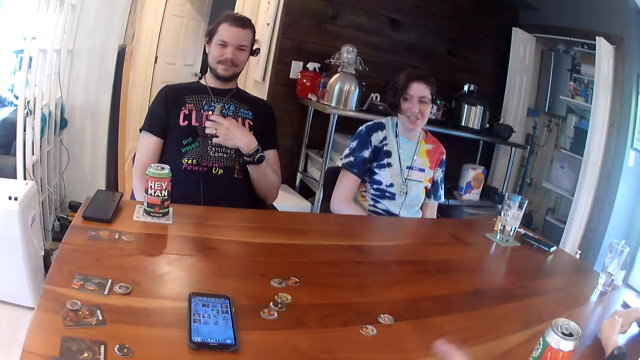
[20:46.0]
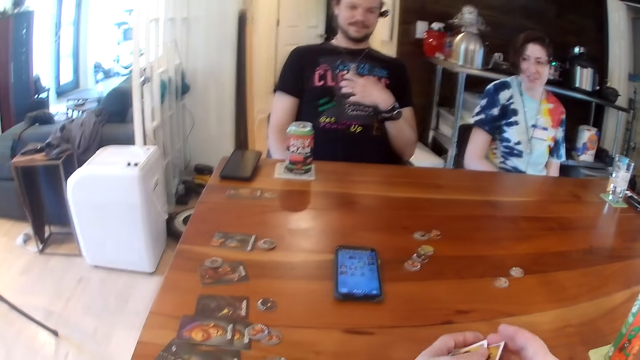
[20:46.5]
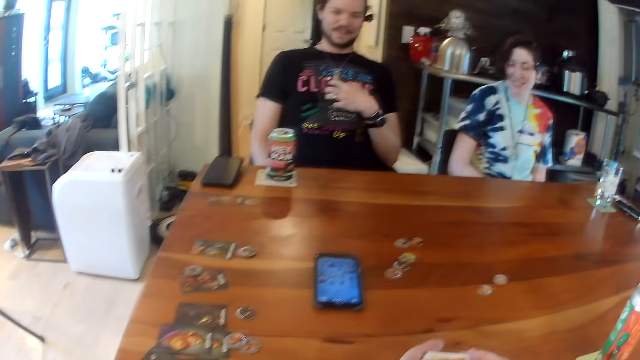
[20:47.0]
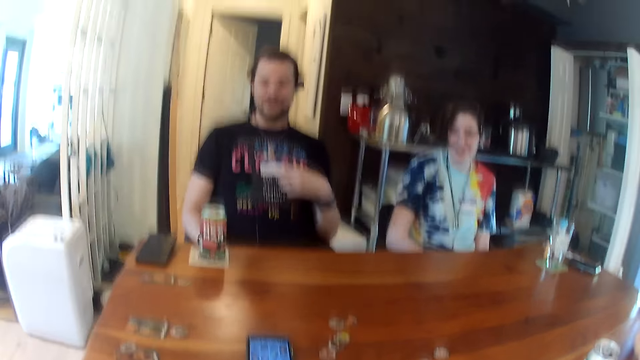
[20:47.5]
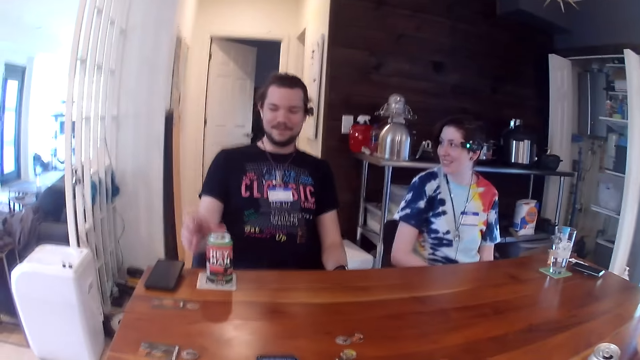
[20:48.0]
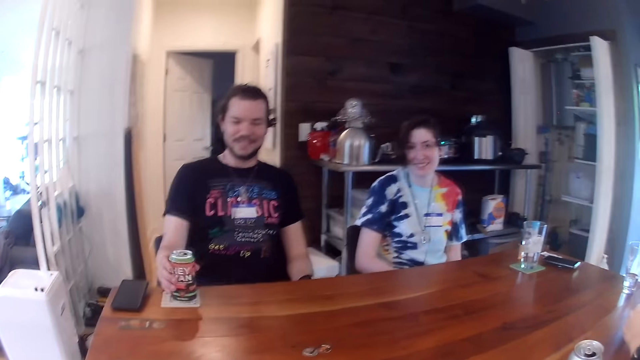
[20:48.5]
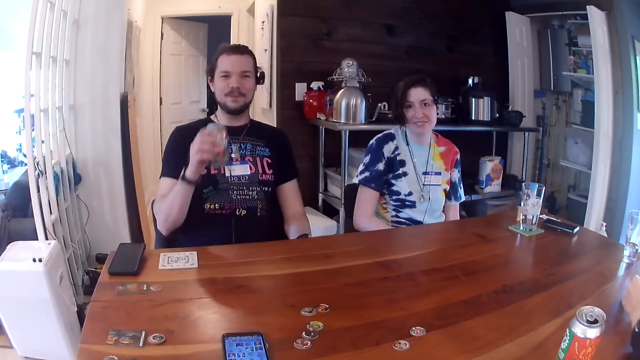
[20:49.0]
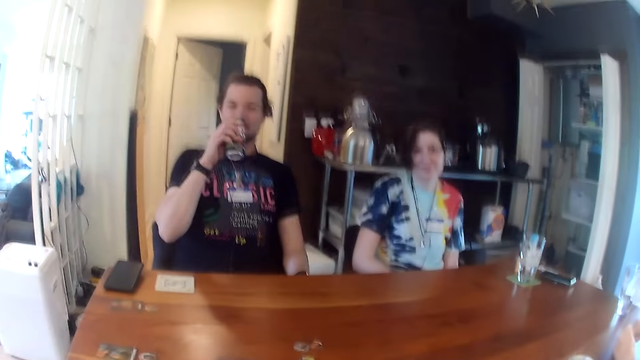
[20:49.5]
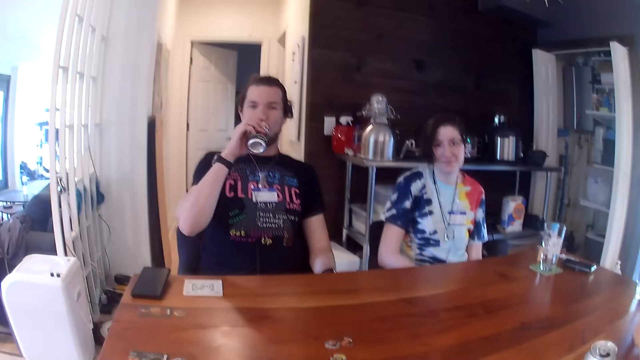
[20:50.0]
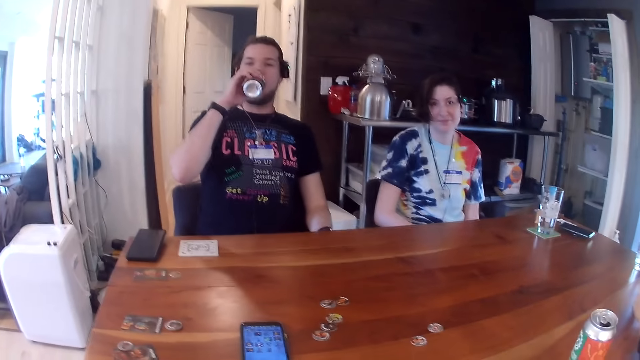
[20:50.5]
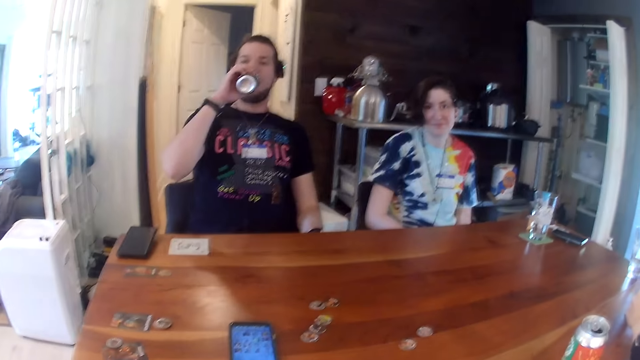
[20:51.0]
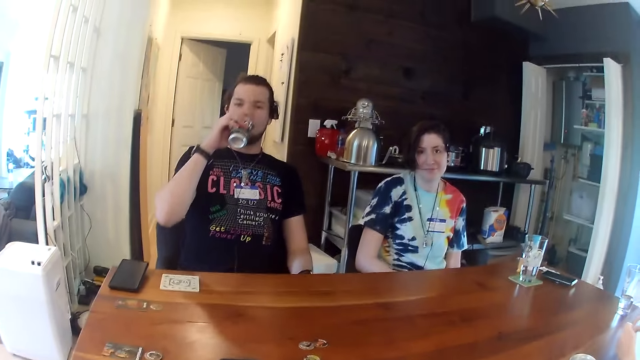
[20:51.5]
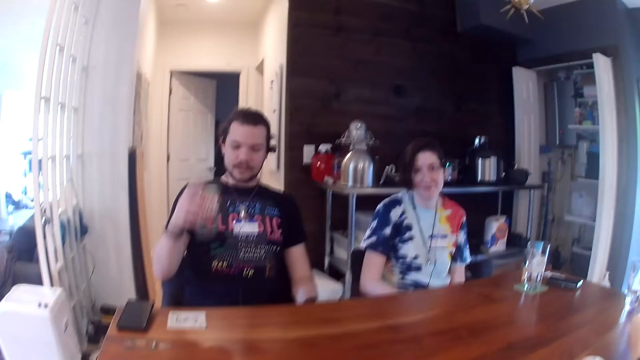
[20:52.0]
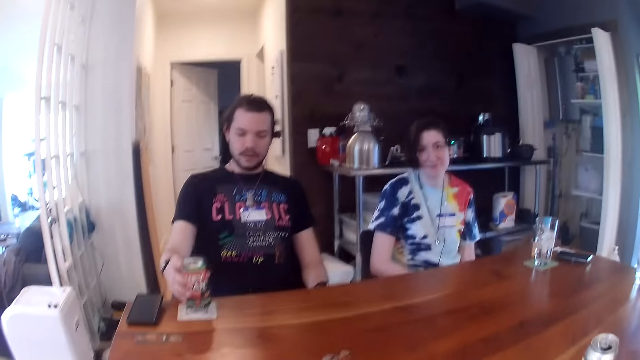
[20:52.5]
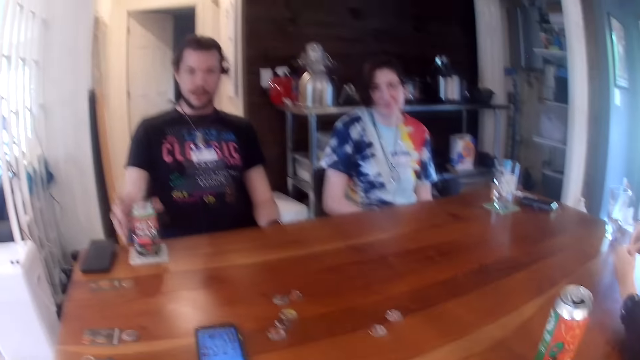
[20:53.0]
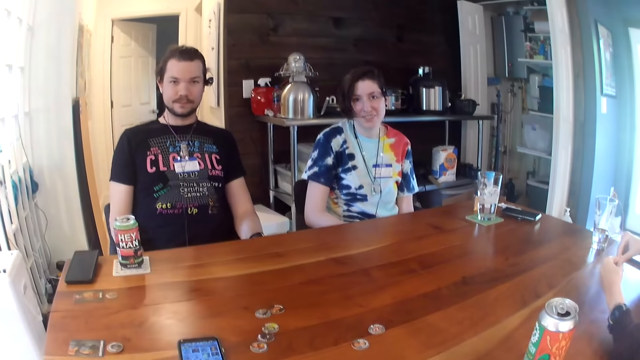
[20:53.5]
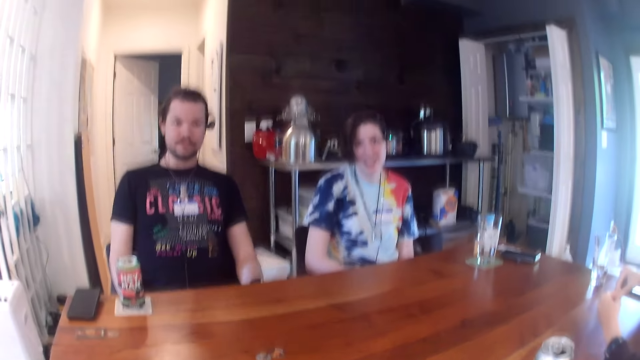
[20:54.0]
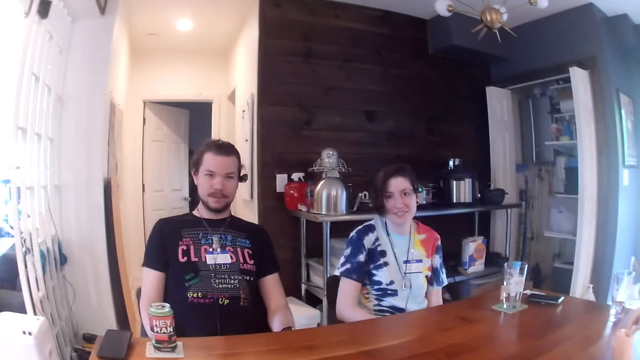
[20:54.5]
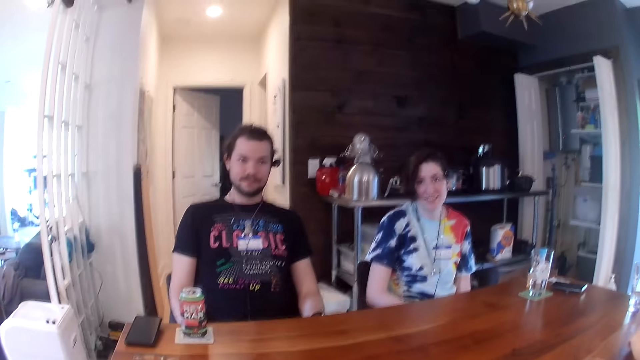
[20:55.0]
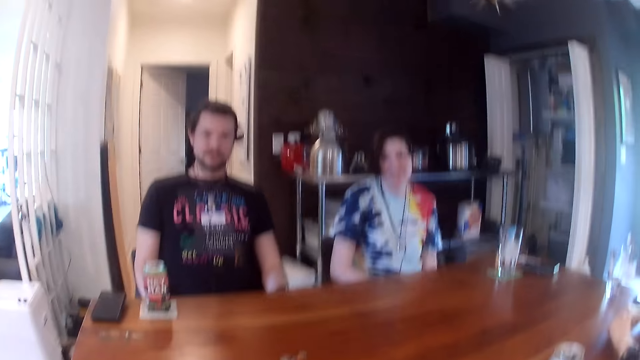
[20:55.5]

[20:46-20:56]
A man picks a can of drink from the table with his right hand. The man takes a drink from the can of drink in his right hand. The man drops the can of drink in his right hand on the table.

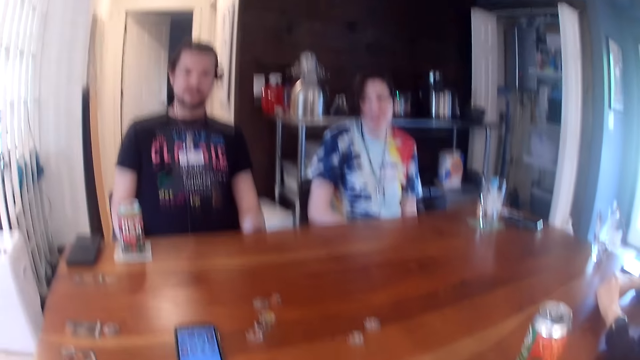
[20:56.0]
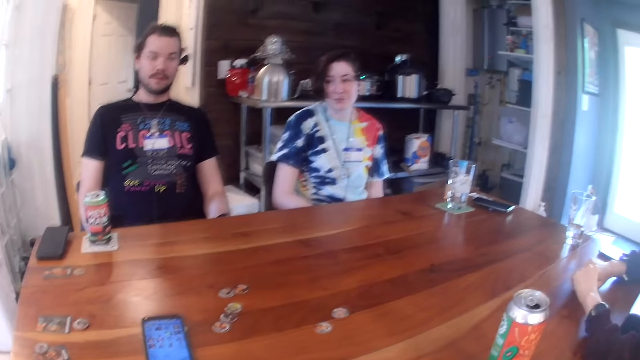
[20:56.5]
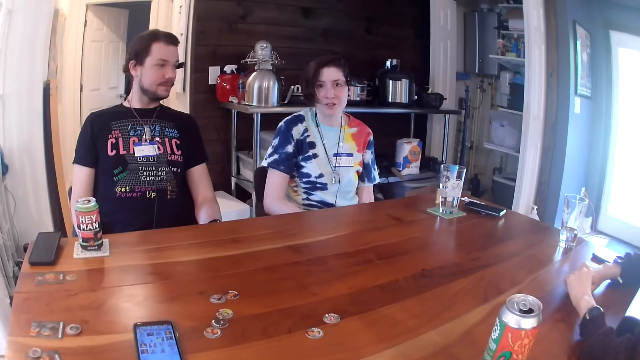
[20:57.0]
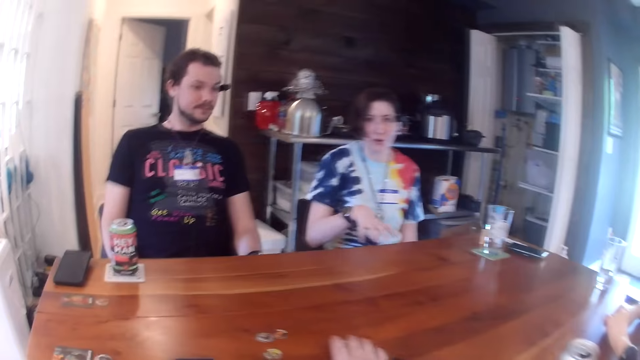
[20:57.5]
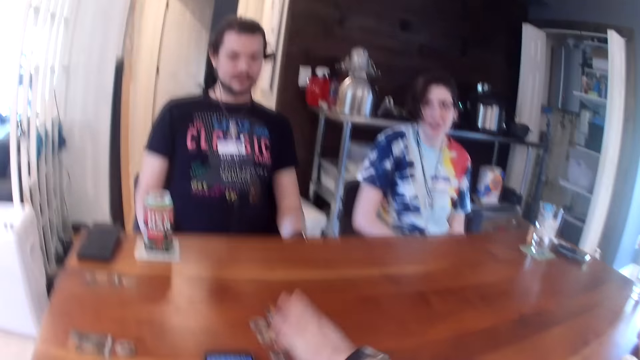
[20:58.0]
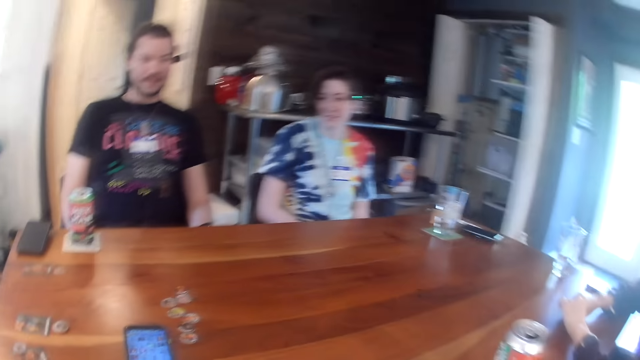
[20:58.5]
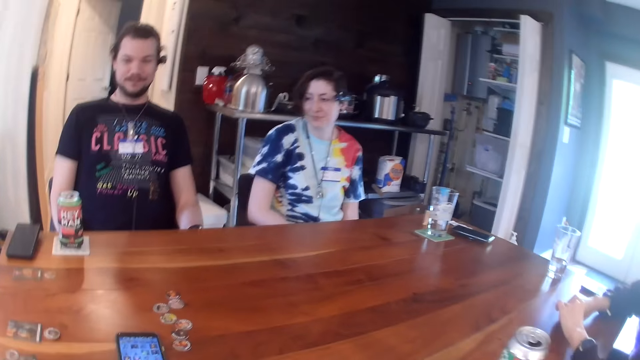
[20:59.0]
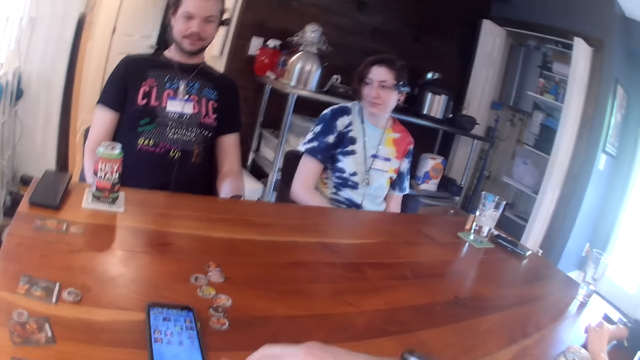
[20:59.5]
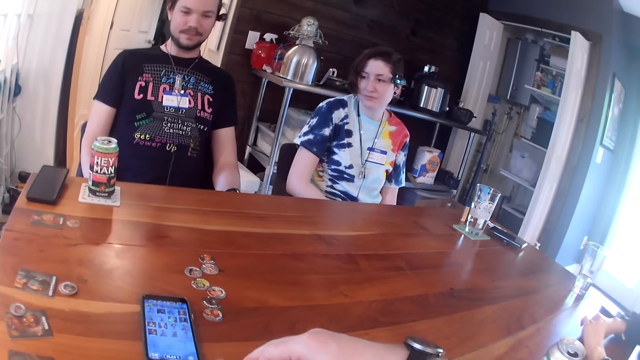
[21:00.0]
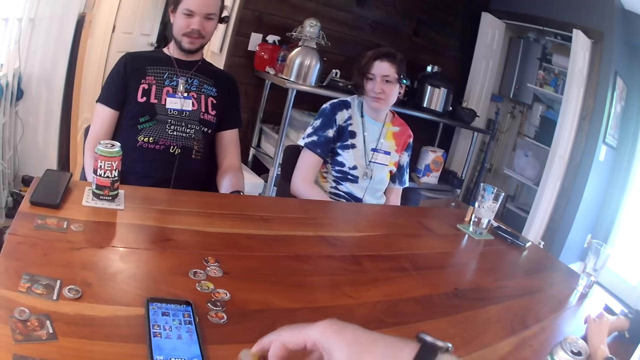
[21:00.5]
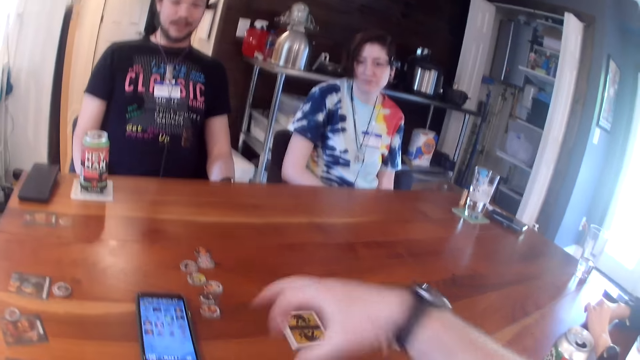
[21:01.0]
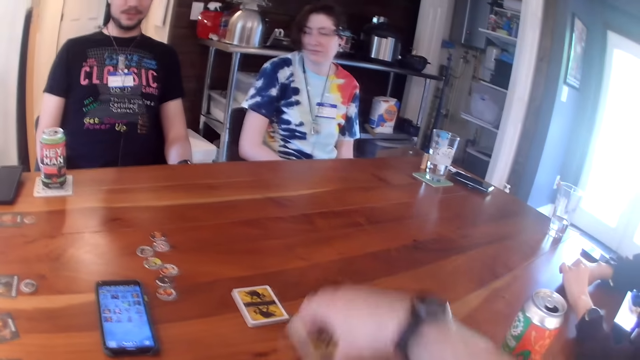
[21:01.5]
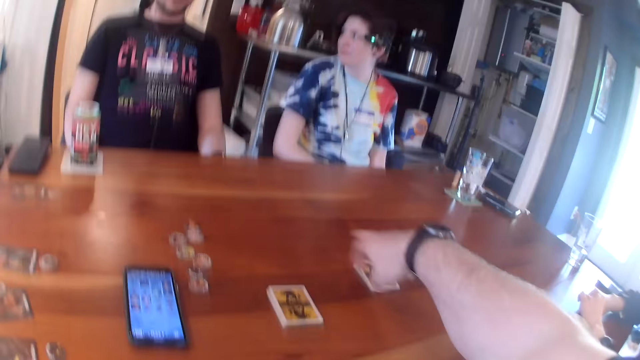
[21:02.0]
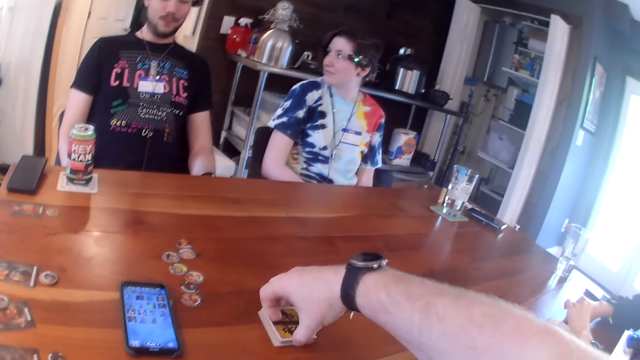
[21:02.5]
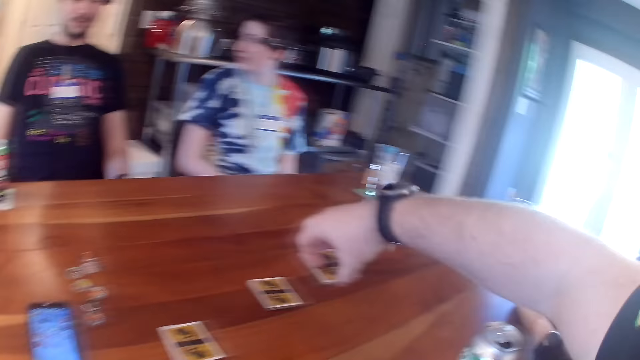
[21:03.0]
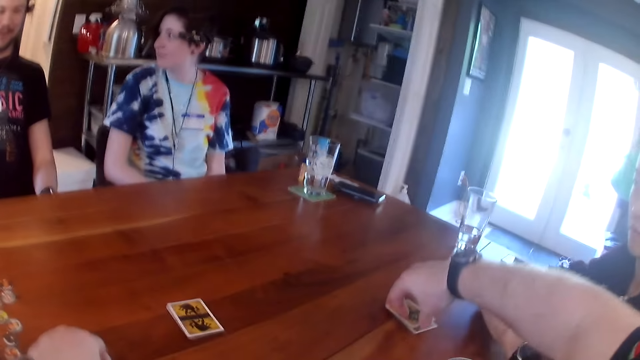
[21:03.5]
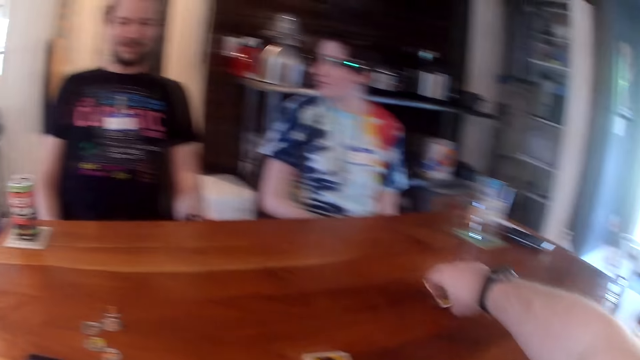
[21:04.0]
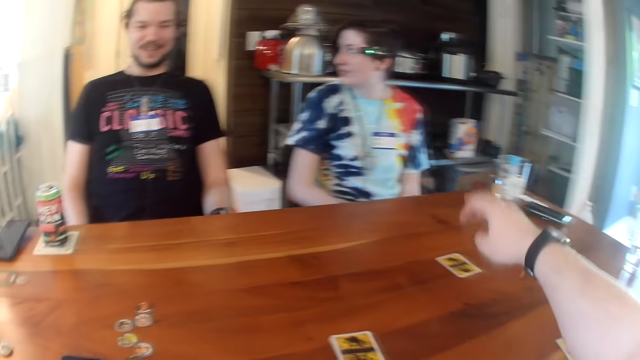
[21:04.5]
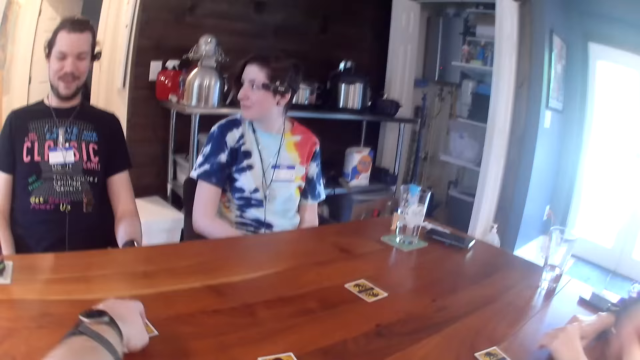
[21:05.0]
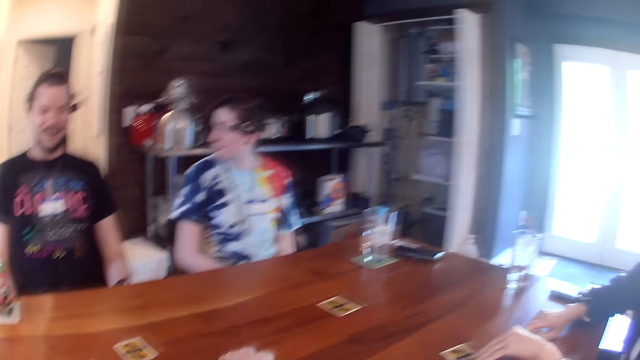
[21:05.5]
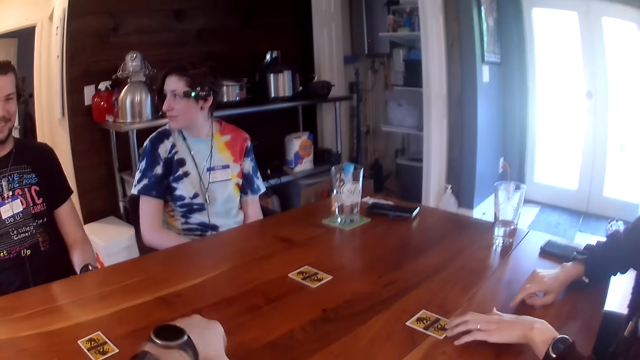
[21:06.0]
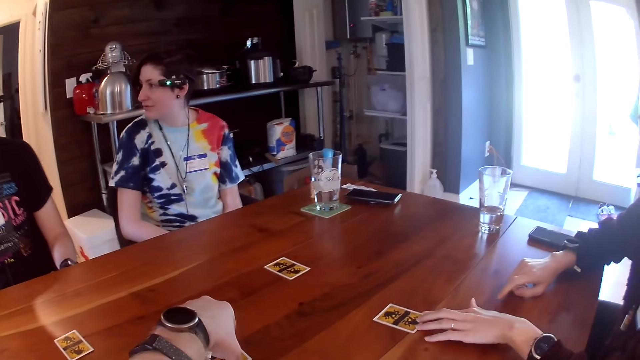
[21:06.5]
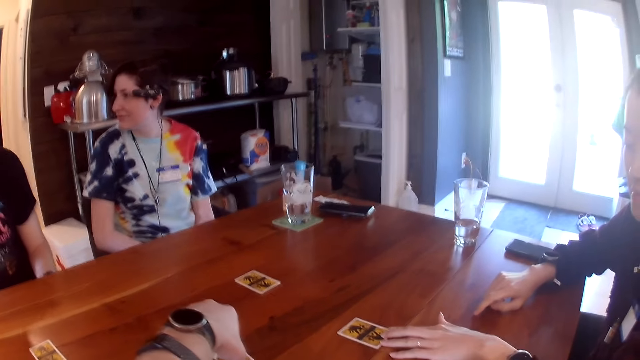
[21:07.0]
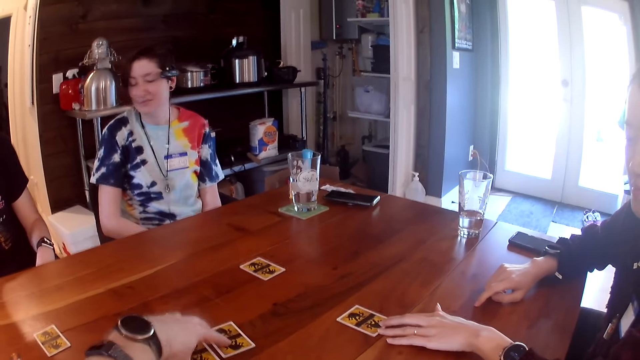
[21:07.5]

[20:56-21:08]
The camera wearer shifts game tokens on the table with his right hand. He picks cards. He shares cards on the table with his right hand. He places the cards on the table. He picks cards. He places the cards on the table. He picks cards. He places the cards on the table. He picks cards. He places the cards on the table. A woman pushes a card on the right with her left hand. The camera wearer moves cards on the table.
